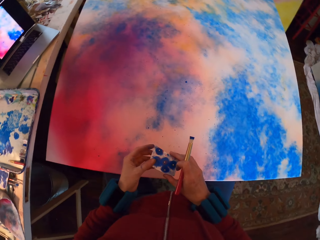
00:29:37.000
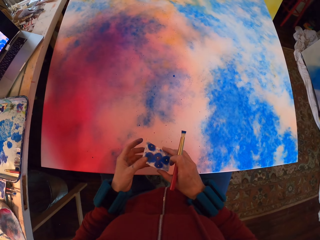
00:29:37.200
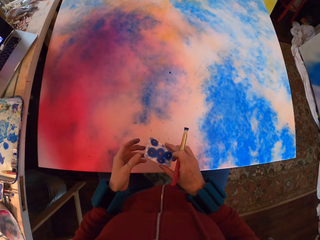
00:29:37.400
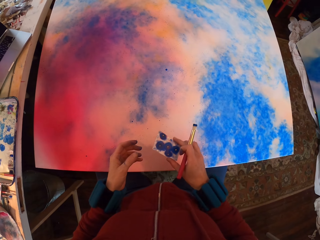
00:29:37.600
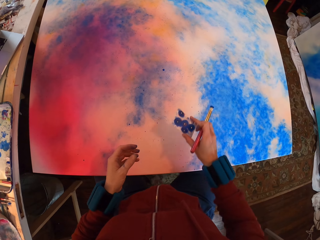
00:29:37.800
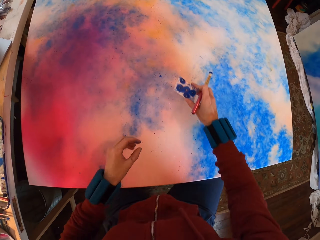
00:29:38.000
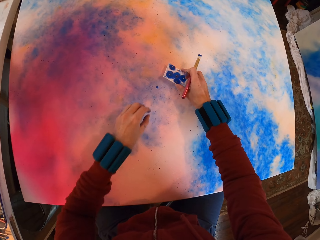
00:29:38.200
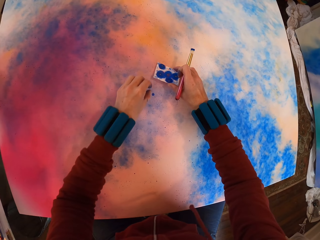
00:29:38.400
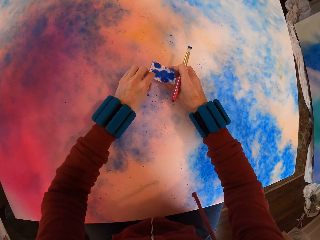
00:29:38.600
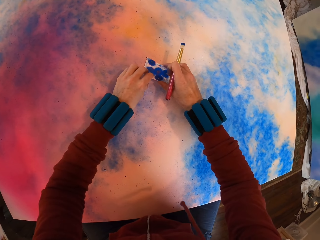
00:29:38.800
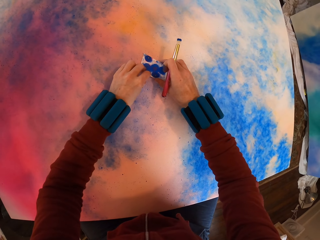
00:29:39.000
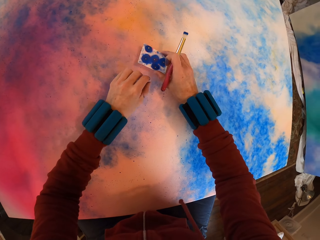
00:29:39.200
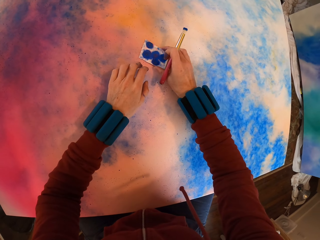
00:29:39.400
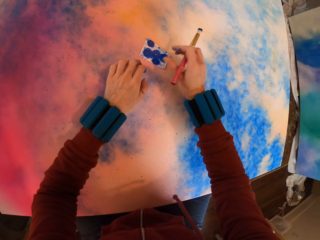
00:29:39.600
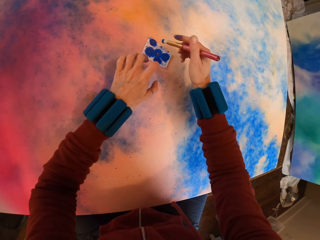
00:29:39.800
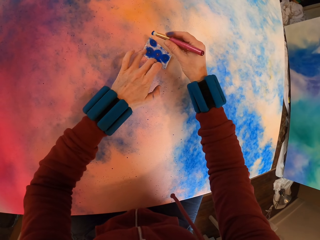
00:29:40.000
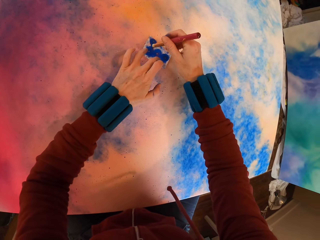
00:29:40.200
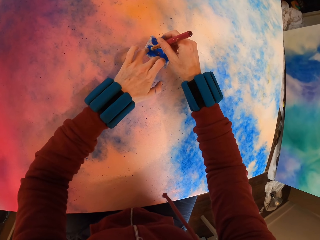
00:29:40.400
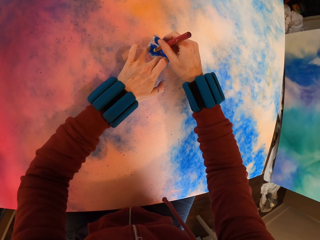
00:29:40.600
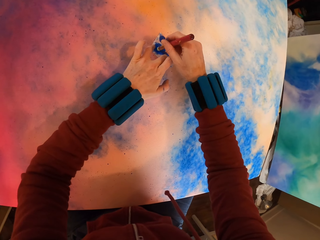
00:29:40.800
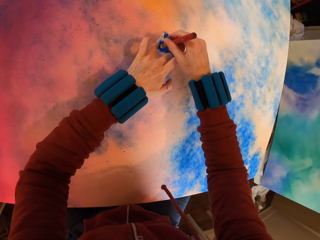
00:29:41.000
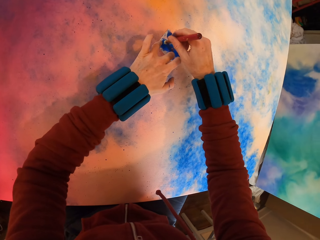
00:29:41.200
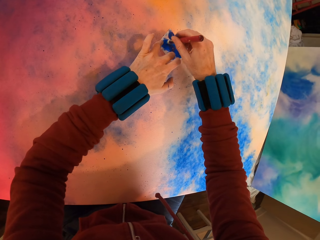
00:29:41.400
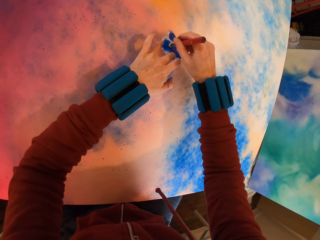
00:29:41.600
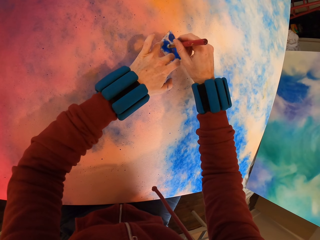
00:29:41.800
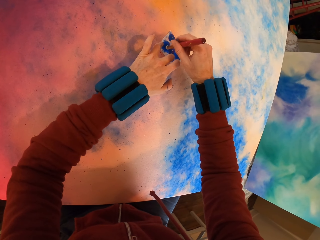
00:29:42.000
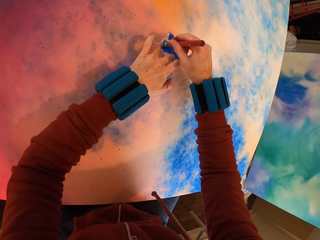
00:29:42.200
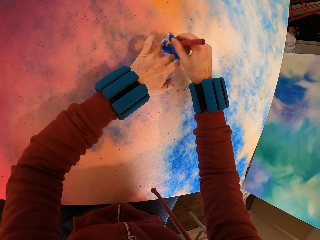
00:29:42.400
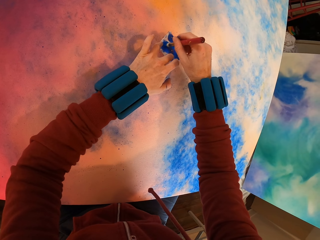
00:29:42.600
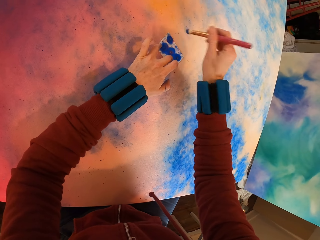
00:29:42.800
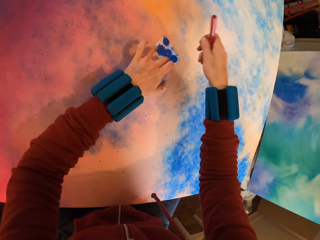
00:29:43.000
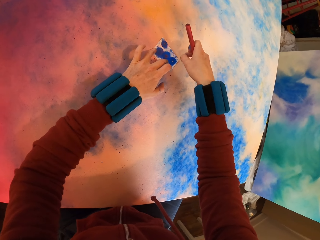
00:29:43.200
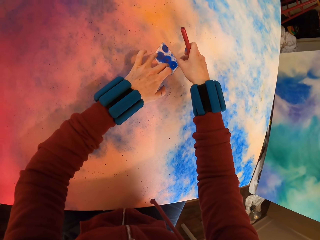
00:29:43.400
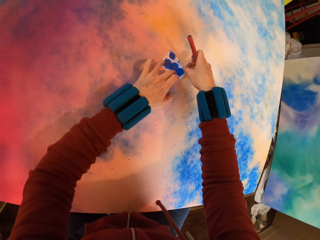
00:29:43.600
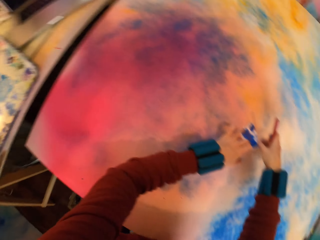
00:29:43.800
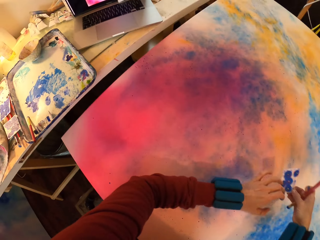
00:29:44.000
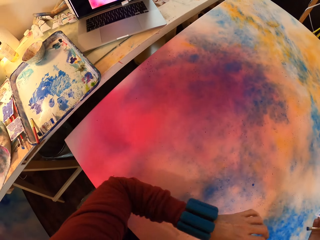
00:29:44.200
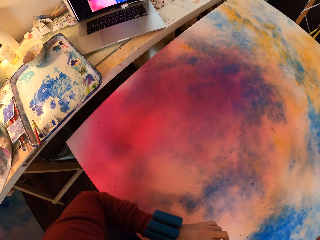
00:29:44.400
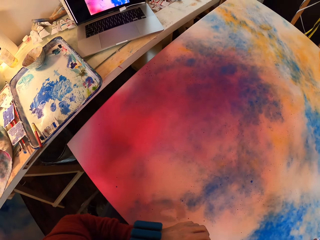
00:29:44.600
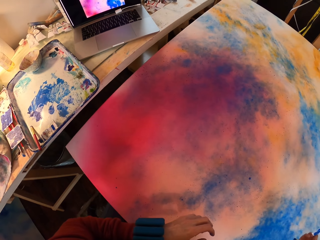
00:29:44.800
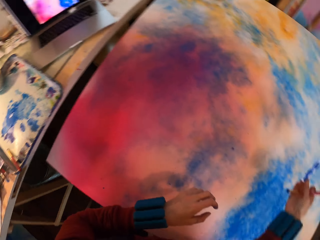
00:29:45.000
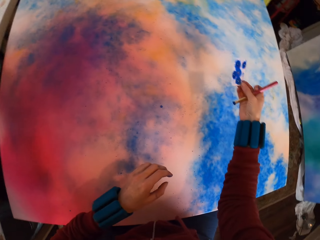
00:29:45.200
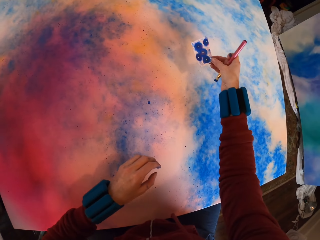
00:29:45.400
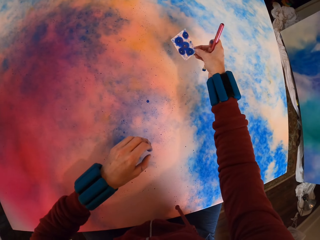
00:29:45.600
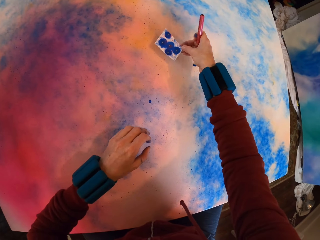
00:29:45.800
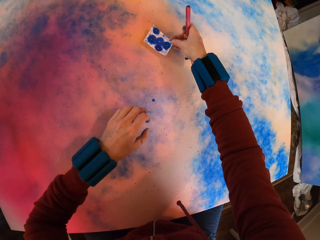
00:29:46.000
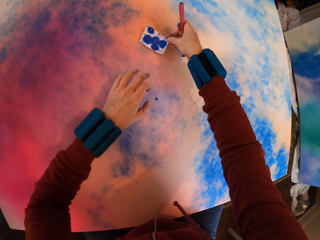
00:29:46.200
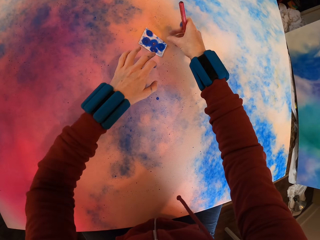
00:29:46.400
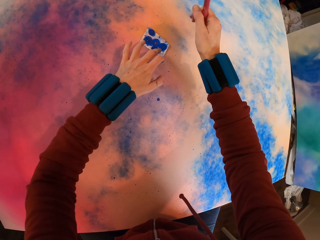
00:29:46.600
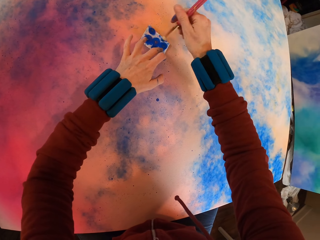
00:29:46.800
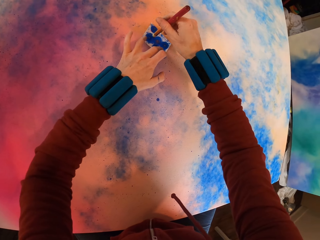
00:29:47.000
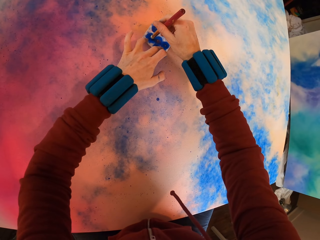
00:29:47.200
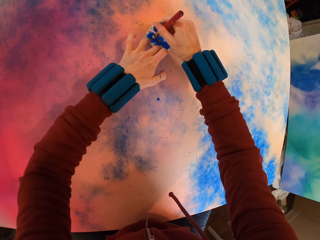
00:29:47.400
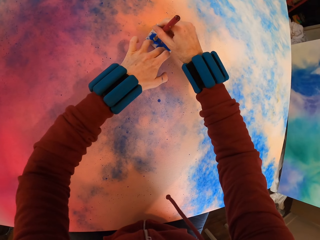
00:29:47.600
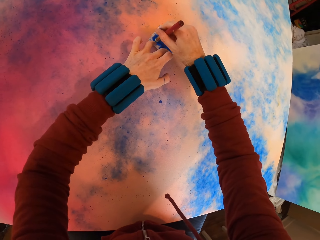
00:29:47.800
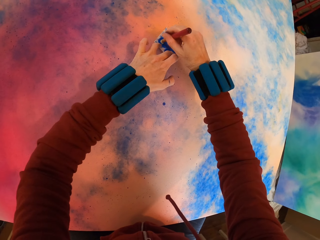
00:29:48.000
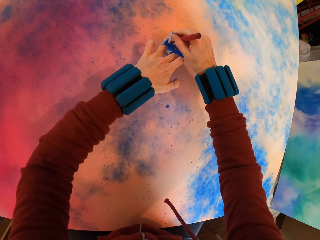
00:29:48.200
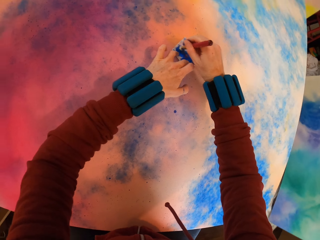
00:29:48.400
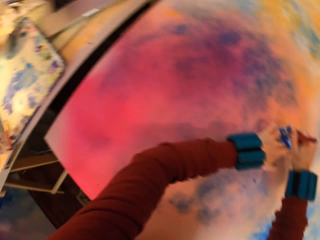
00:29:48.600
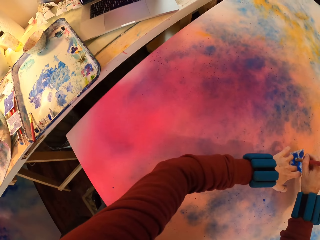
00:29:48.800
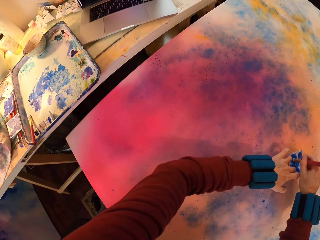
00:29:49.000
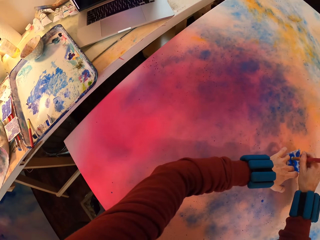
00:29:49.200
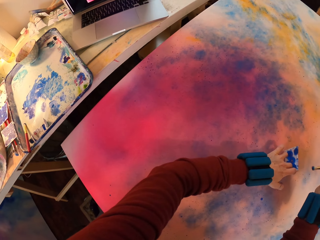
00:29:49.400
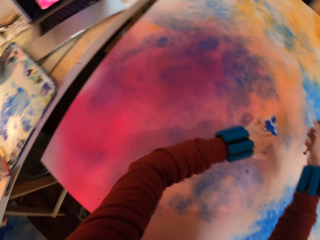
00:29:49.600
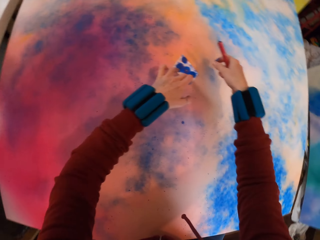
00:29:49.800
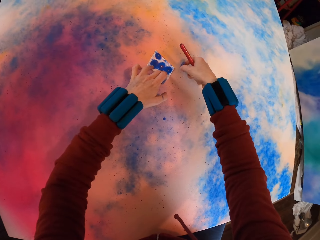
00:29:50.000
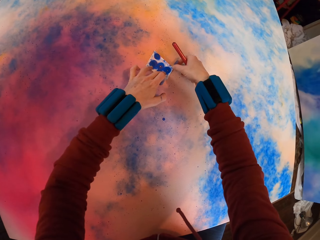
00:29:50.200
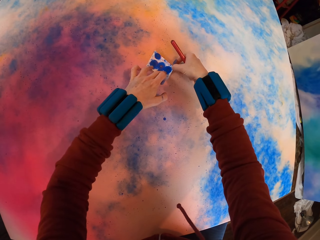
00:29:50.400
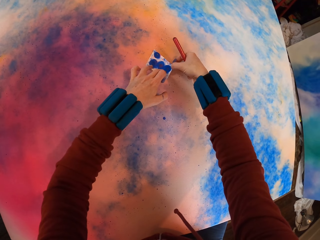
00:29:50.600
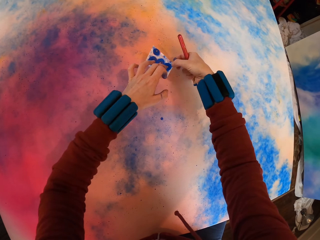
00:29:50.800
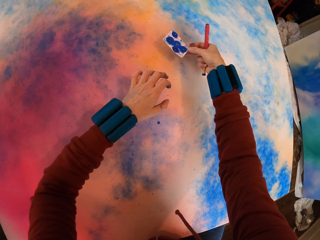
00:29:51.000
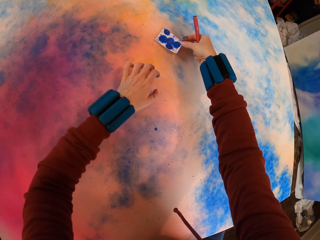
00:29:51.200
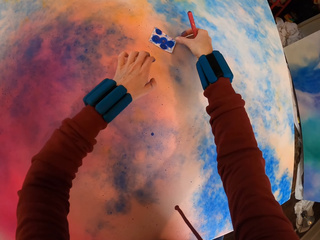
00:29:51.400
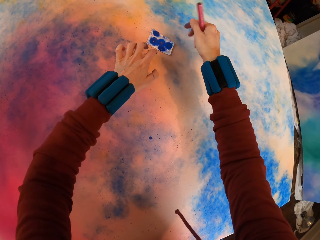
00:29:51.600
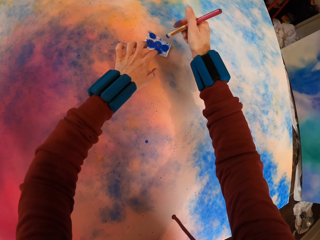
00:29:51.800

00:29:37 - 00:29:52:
The camera wearer paints the canvas. They press watercolor paper on the painting with a brush. They remove the canvas. They paint the canvas.

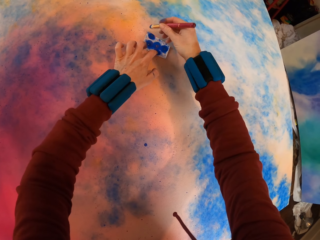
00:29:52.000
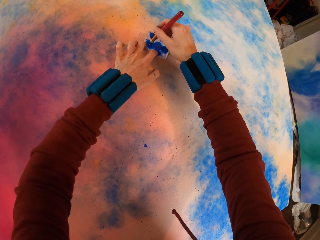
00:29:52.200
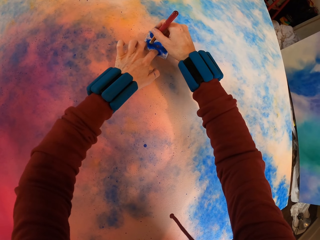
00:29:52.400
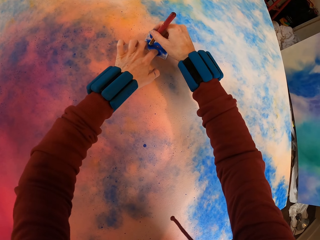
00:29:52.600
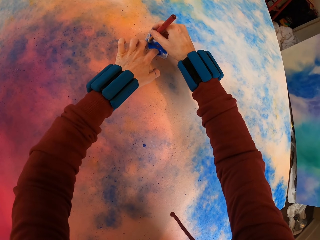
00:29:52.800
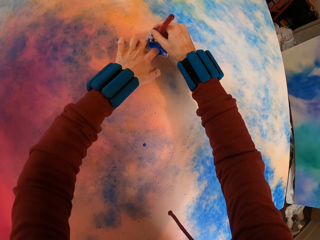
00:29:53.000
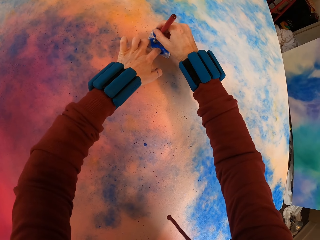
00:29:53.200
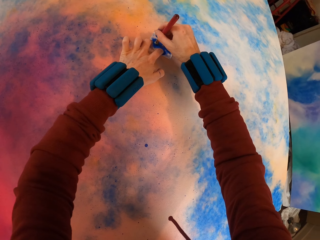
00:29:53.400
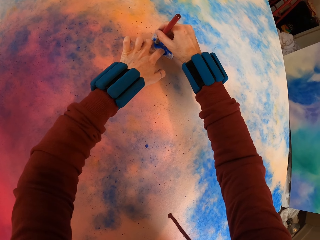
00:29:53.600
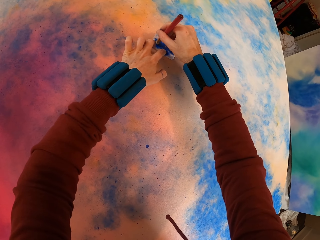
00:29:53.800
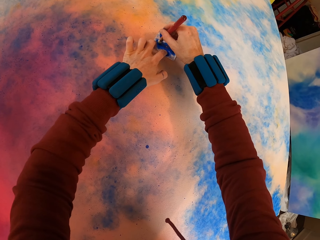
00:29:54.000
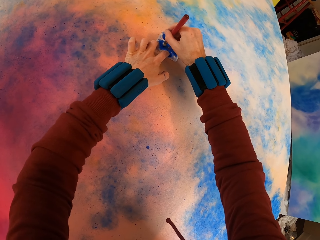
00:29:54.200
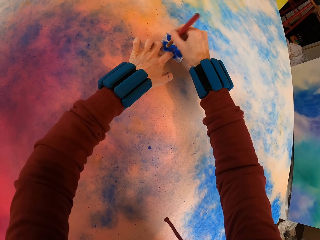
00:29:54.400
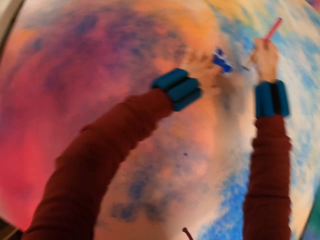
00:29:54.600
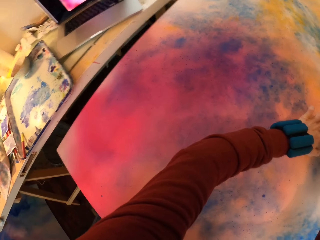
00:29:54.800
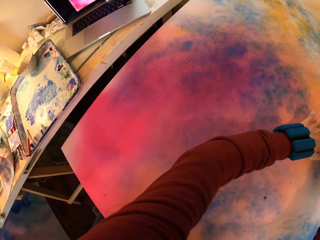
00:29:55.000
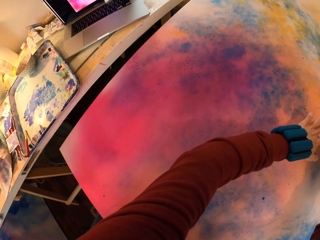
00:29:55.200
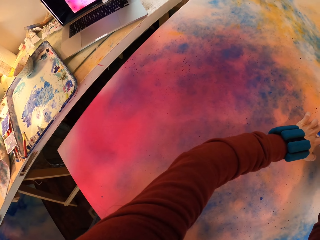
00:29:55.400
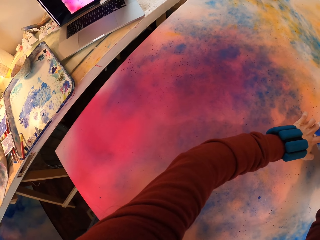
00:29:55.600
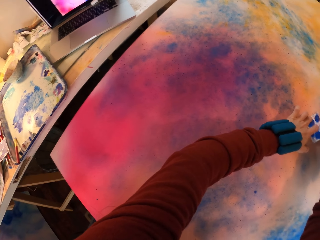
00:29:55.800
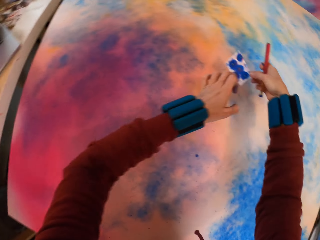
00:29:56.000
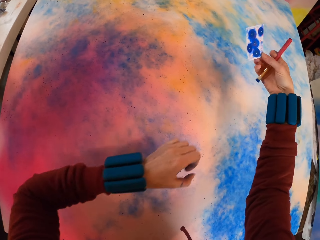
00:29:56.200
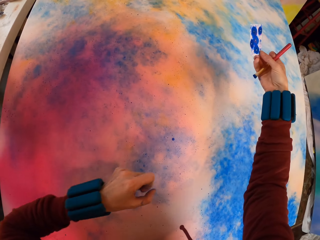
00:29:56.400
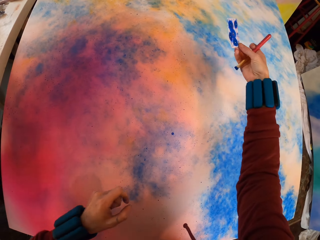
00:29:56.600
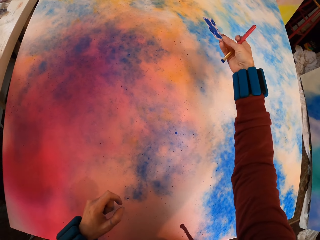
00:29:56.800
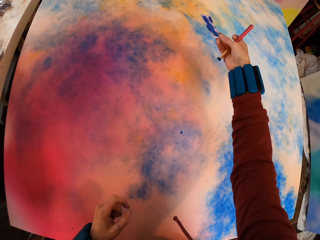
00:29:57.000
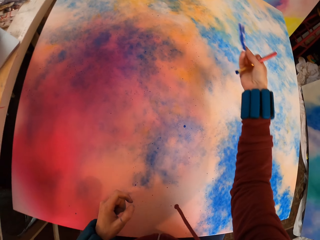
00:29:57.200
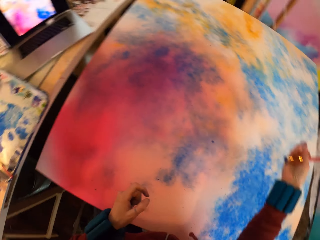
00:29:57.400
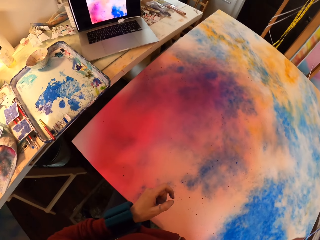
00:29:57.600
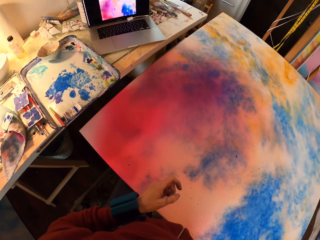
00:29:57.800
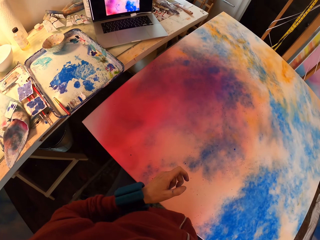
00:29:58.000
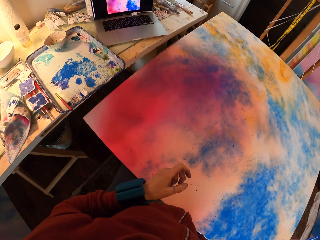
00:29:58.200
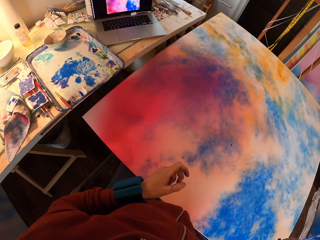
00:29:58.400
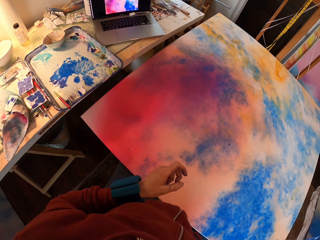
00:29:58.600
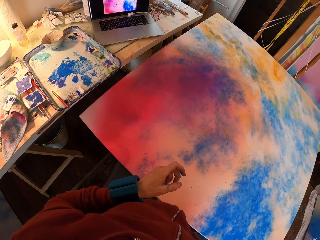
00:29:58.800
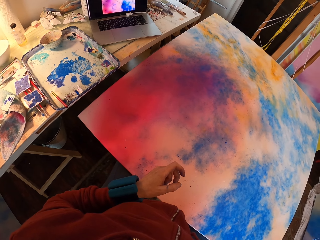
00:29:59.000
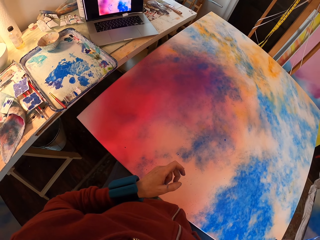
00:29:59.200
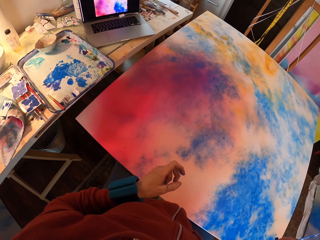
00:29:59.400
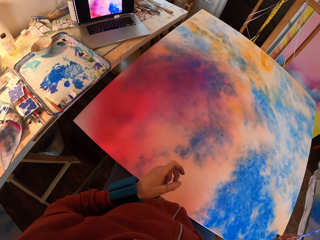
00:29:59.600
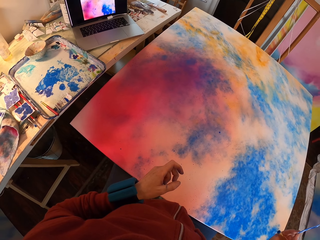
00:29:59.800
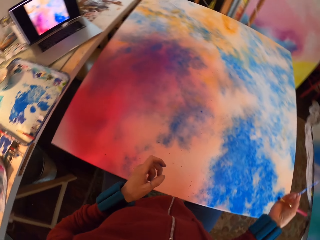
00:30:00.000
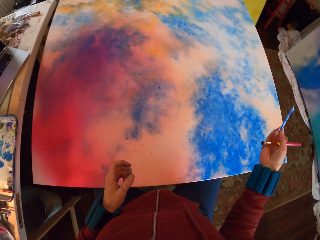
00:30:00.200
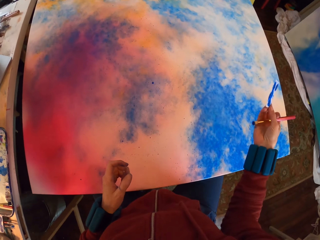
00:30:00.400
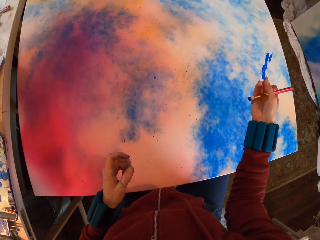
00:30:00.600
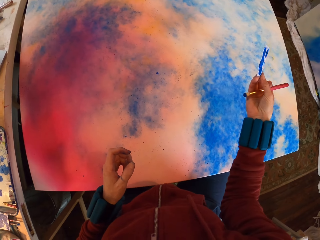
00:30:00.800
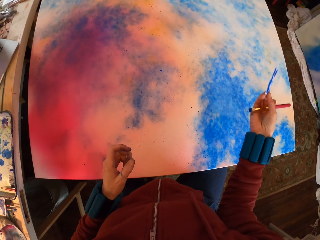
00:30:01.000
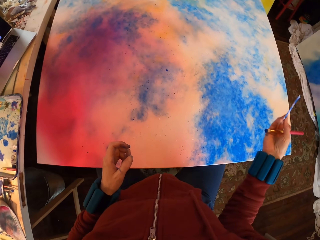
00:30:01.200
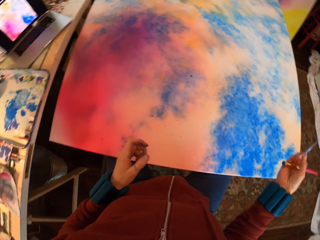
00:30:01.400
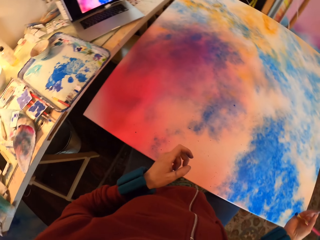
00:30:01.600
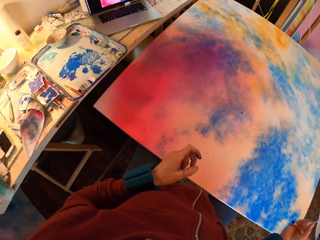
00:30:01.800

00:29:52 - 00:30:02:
The camera wearer looks around. They look at the painting.
